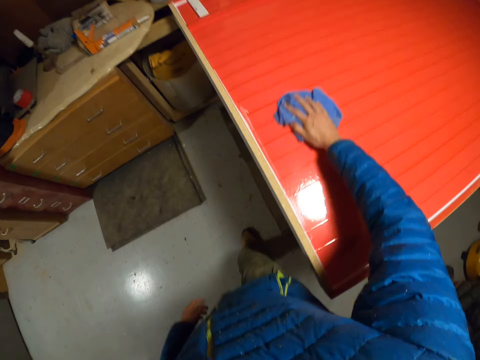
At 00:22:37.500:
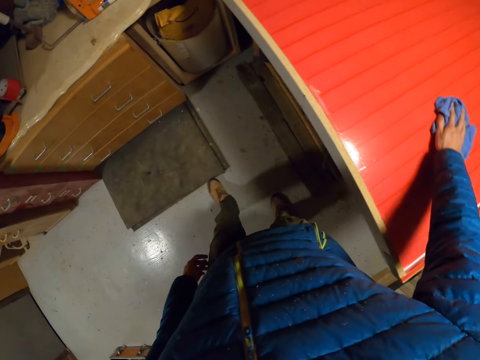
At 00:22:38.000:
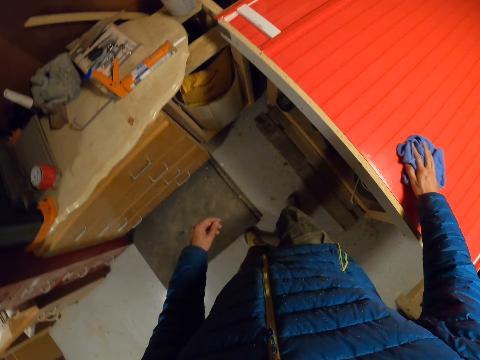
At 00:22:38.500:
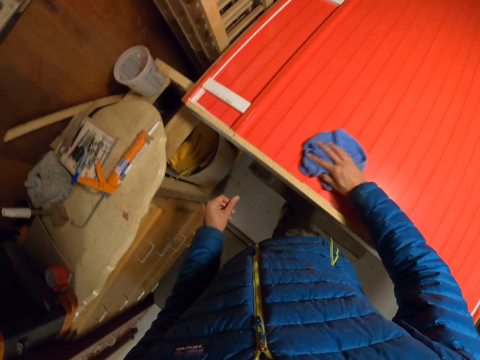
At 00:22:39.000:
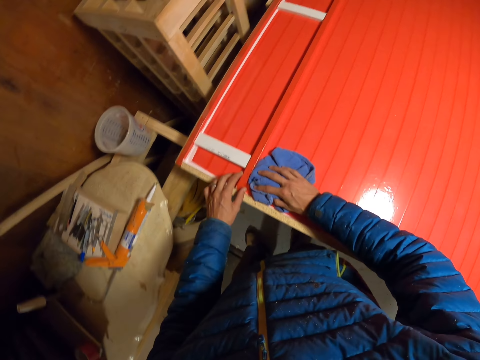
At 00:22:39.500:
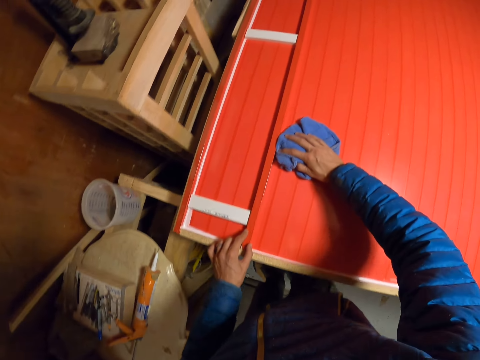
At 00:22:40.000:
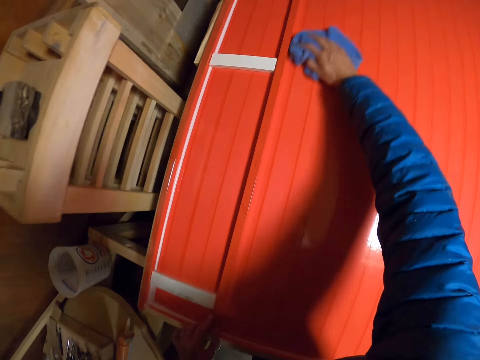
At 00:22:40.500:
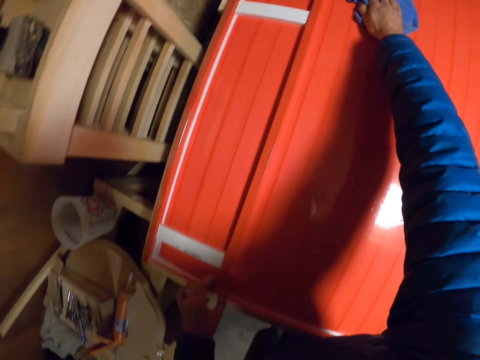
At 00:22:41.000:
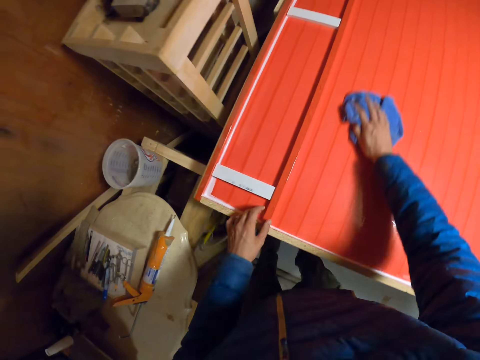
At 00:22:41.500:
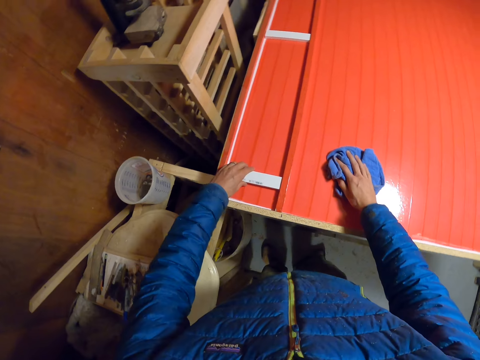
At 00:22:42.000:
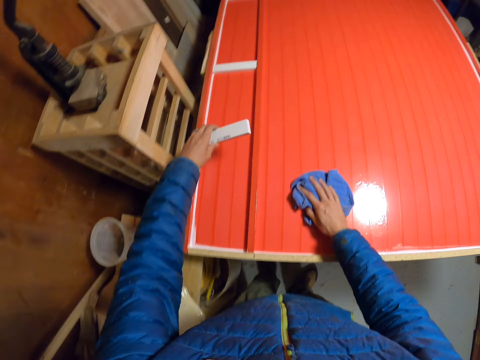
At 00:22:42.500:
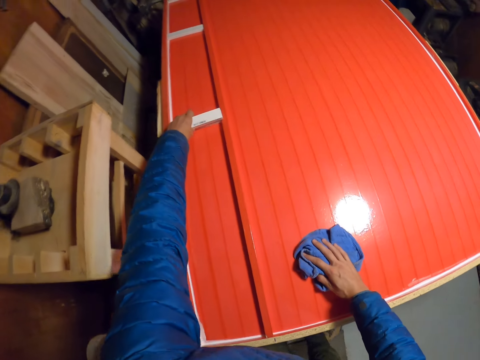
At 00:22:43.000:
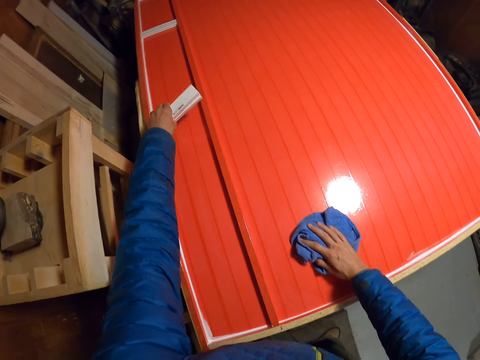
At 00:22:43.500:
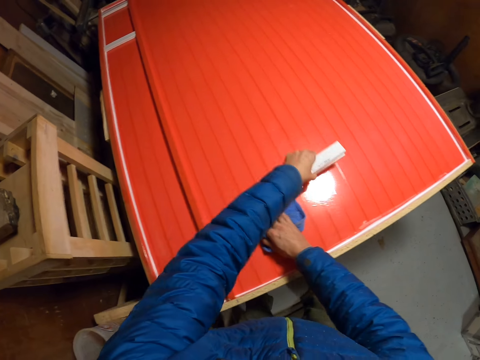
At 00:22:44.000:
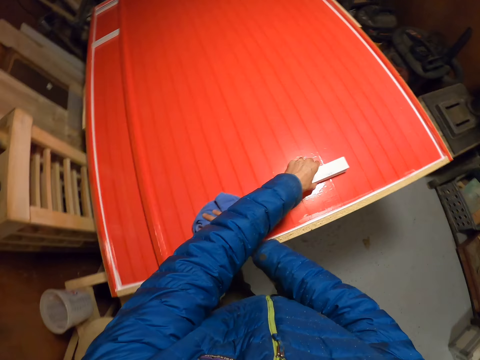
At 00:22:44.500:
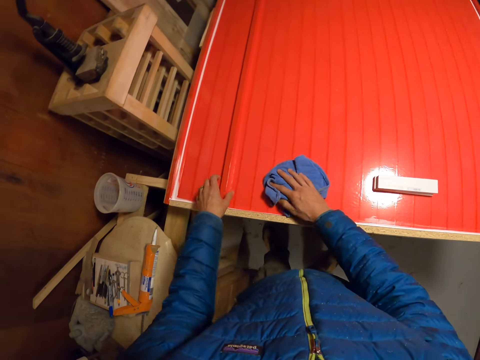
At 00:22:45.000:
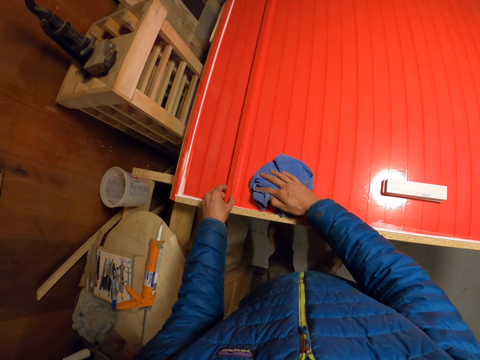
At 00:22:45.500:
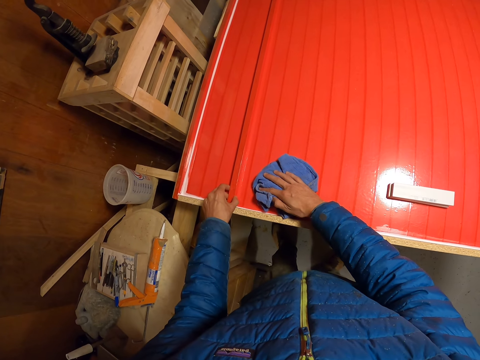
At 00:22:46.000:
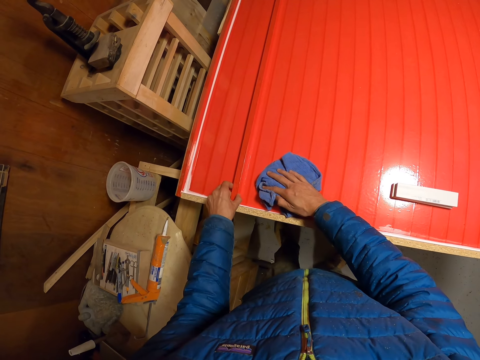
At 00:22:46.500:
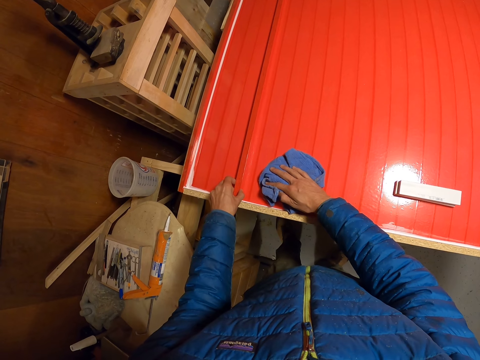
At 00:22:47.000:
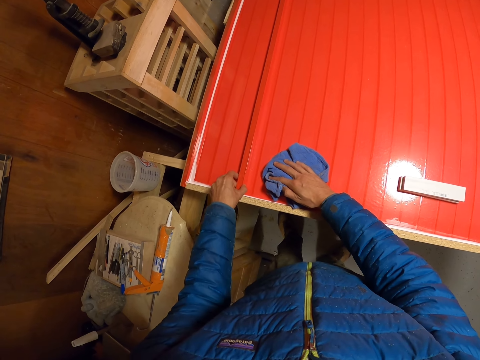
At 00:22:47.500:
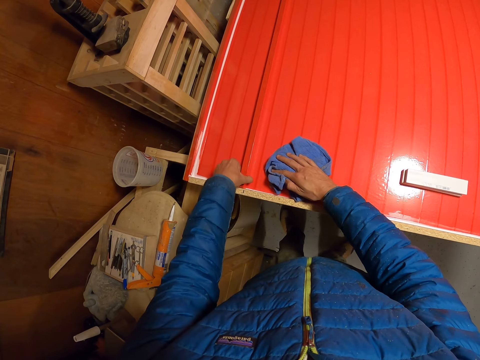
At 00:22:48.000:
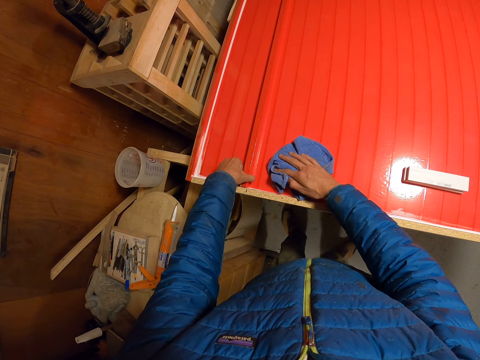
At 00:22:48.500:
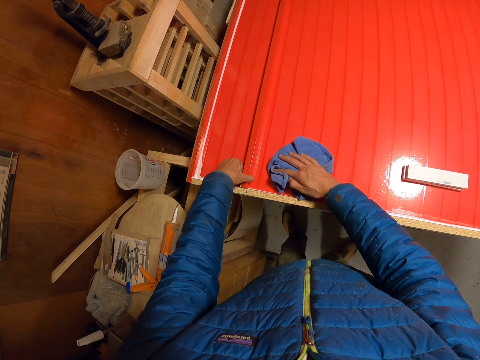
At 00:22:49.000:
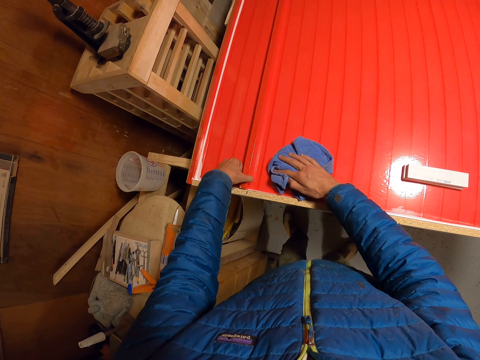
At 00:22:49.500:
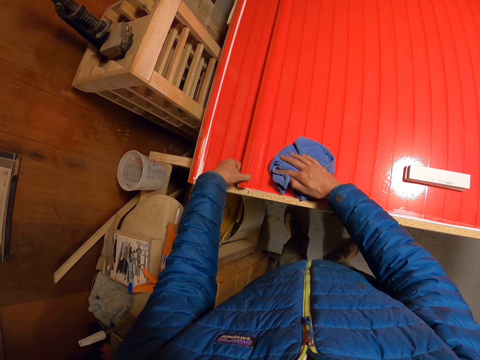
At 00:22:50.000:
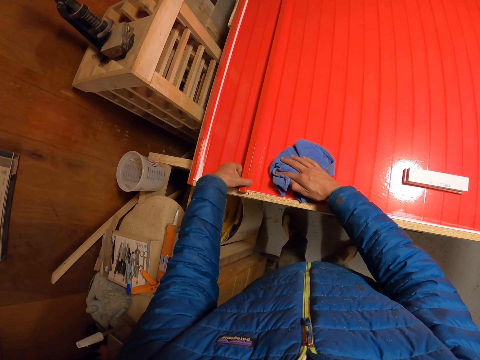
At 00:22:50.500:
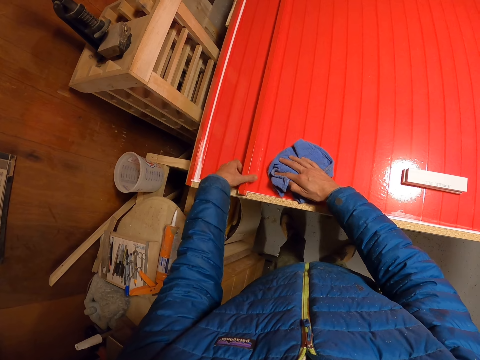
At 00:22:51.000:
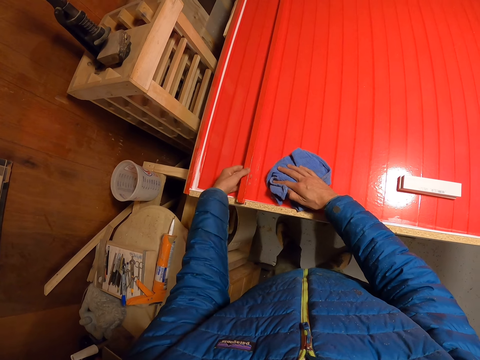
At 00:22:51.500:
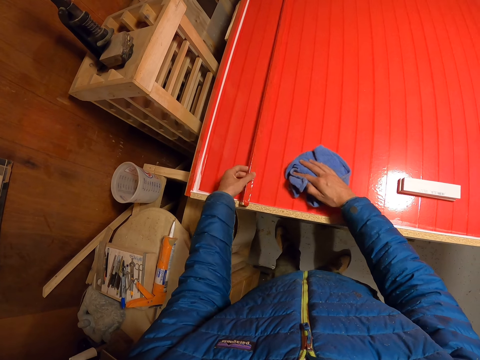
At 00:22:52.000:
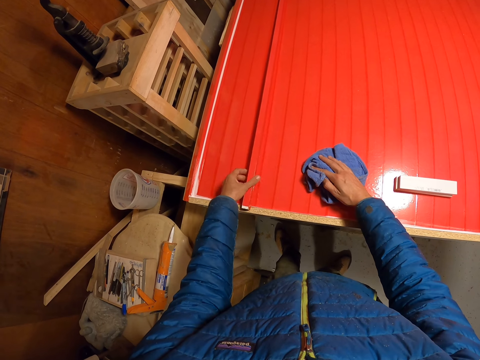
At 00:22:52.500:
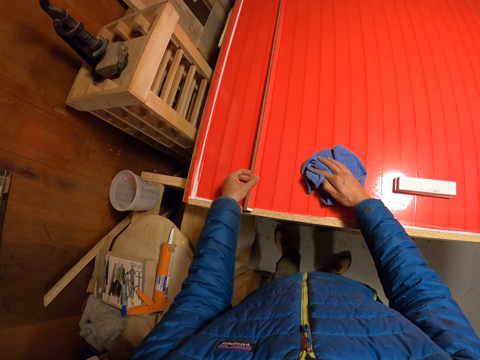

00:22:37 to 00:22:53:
The camera wearer picks up the piece of wood from the board with the left hand. He picks up another piece of wood from the board with the left hand. He drops the piece of wood on the board. He stares at the structure. He adjusts a long piece of wood with the left hand. He lifts up a piece of wood with his hand. He rotates the piece of wood.

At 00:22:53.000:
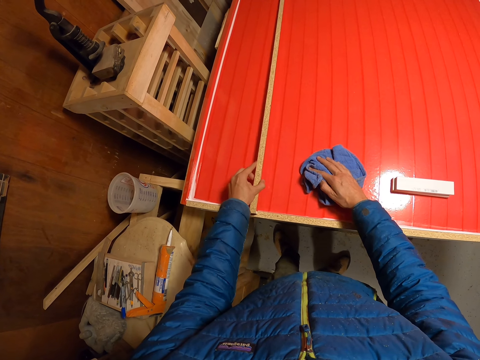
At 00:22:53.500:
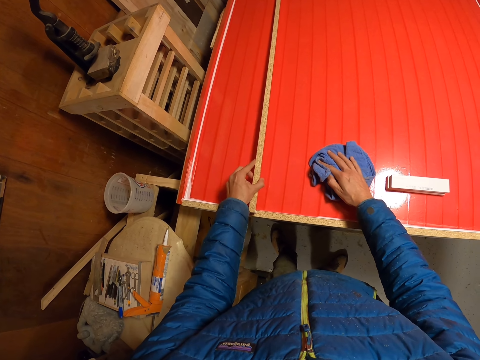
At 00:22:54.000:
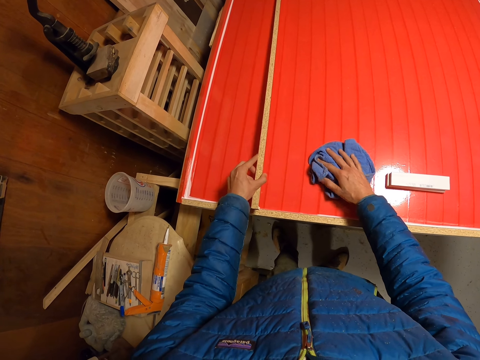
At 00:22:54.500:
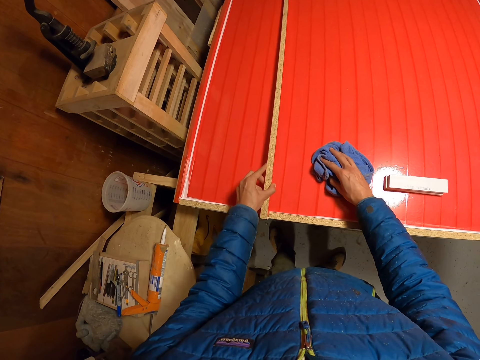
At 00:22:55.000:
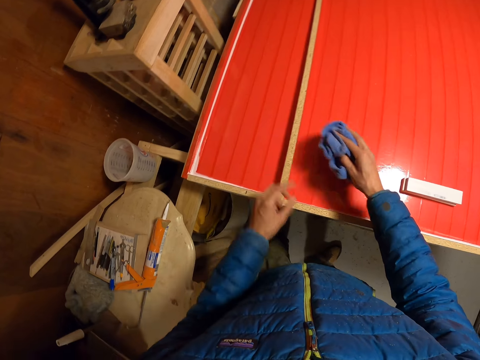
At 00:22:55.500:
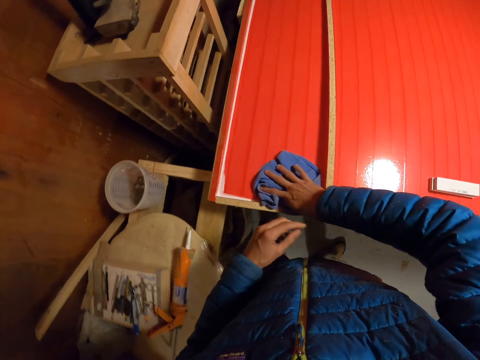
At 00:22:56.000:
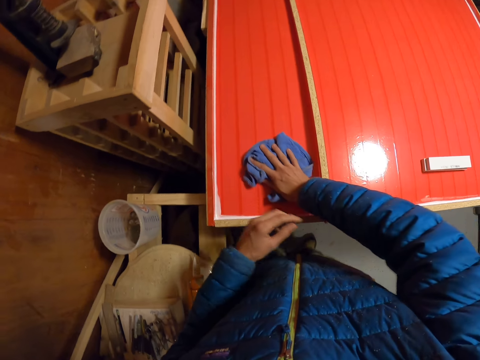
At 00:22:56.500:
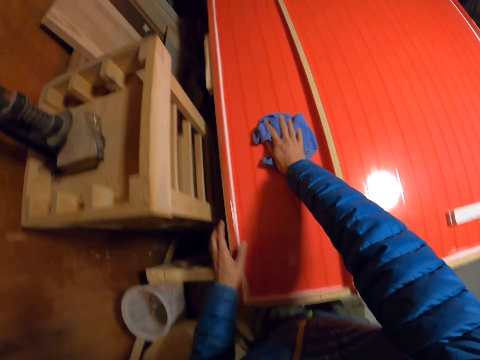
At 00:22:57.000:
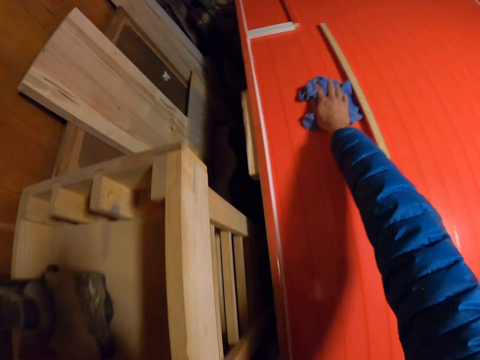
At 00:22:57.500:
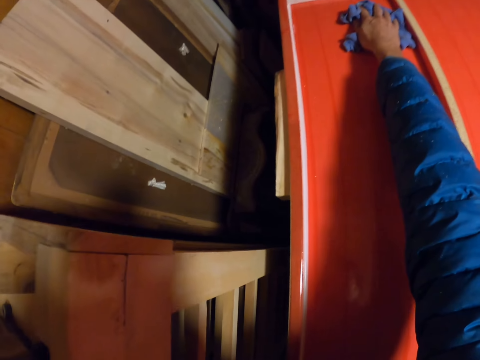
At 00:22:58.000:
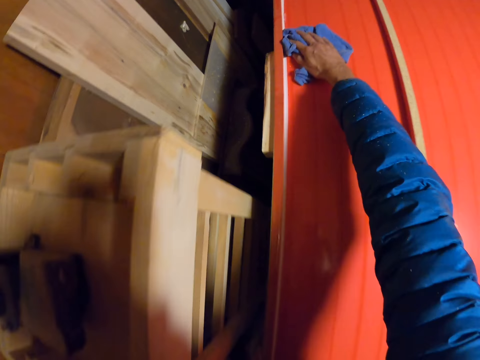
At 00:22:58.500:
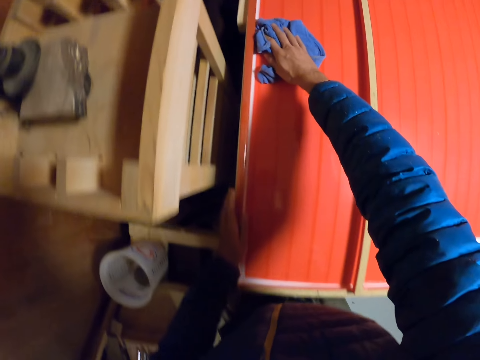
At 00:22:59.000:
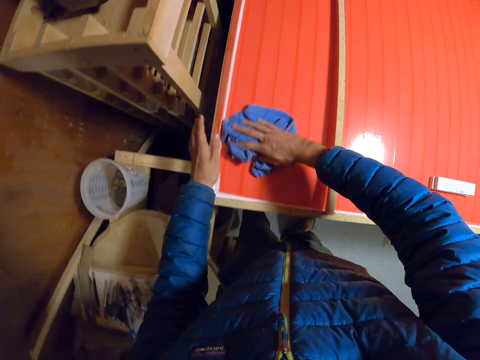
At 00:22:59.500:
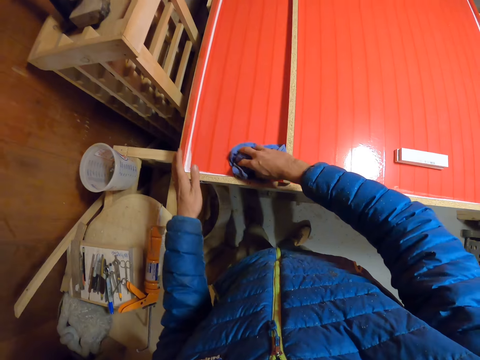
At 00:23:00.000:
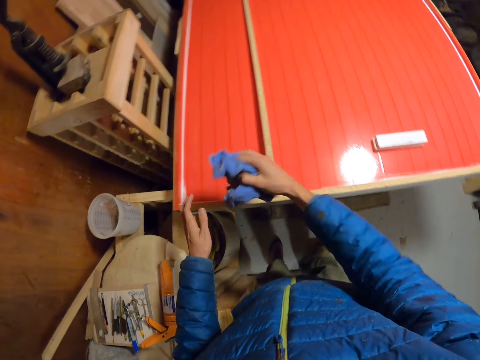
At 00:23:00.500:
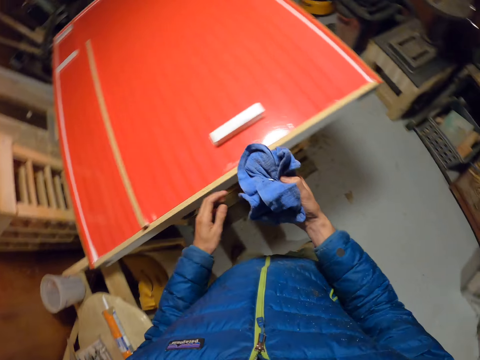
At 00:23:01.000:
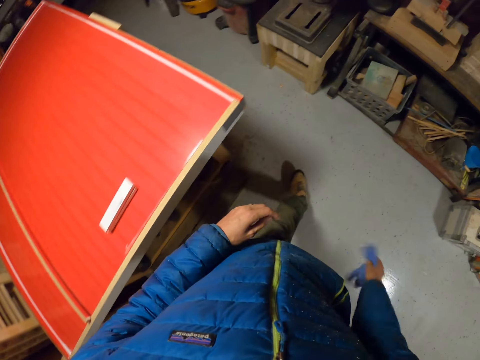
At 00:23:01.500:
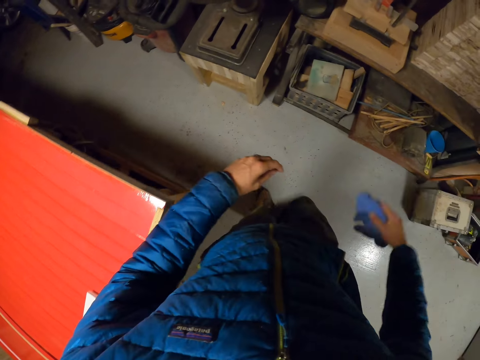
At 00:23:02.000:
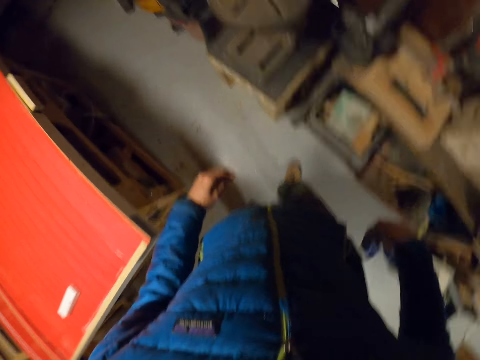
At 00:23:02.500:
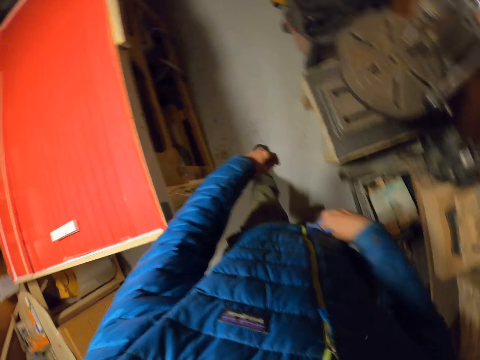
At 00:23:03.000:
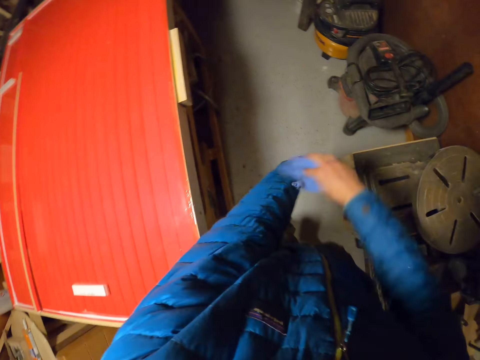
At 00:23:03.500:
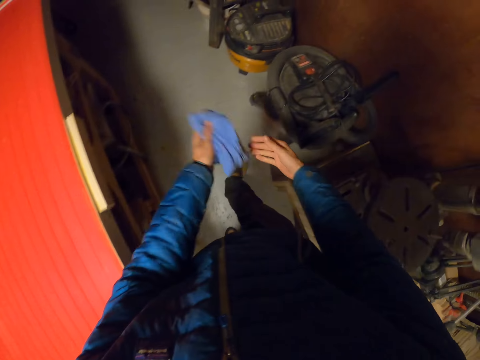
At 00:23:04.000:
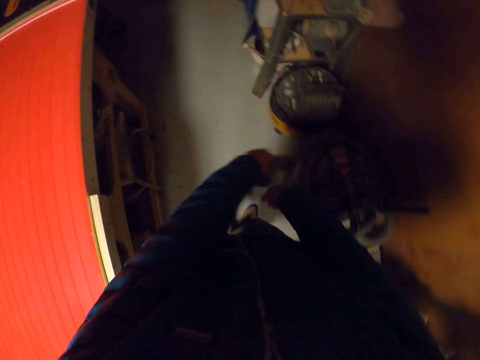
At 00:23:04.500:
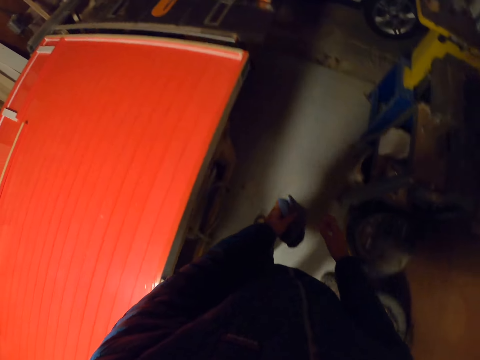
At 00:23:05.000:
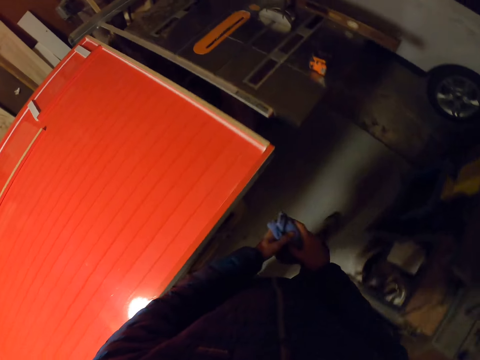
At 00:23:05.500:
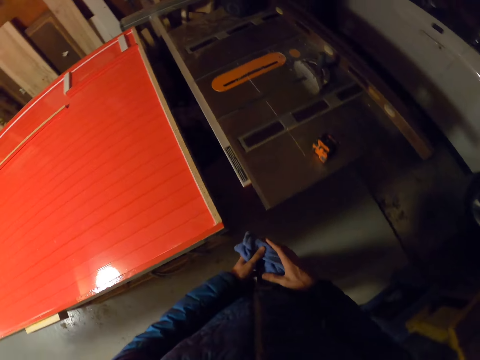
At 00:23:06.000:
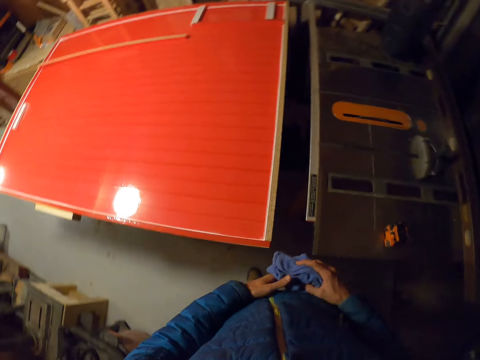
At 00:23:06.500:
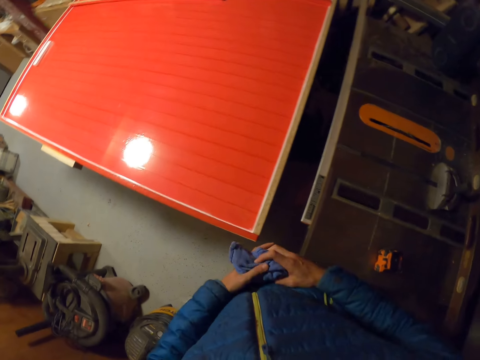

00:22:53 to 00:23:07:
The camera wearer adjusts the piece of wood. He wipes the structure with the piece of cloth. He walks to the other side of the structure. He cleans his jacket with the piece of cloth. He passes the cloth to his left hand. He dusts his jacket with the cloth. He walks to the other side of the structure.
